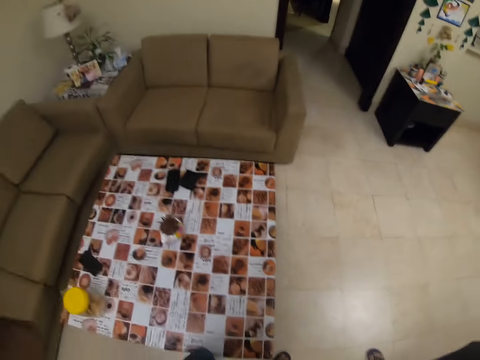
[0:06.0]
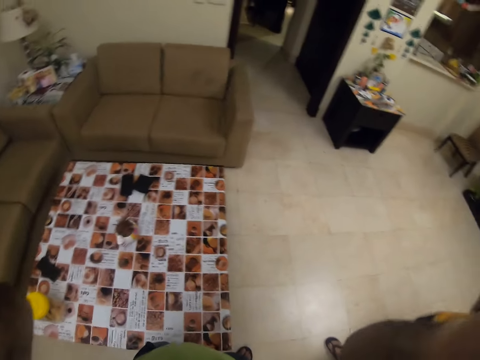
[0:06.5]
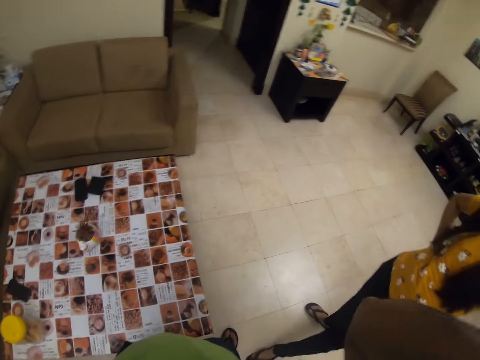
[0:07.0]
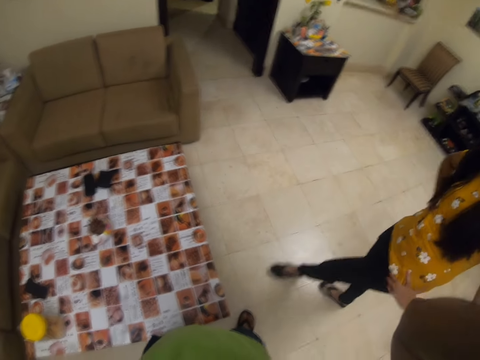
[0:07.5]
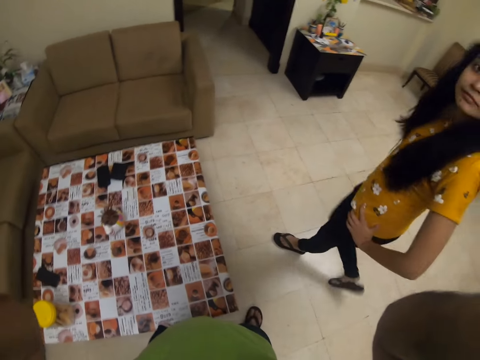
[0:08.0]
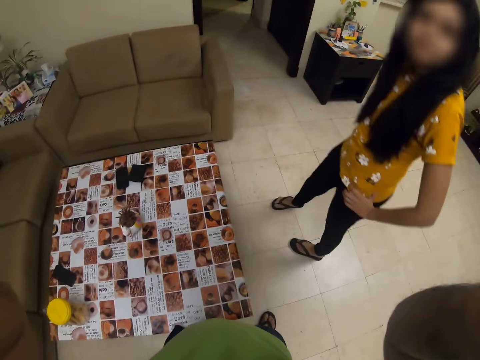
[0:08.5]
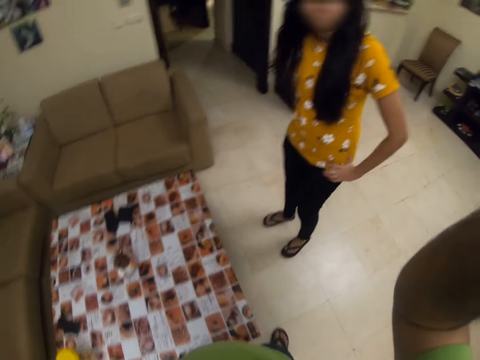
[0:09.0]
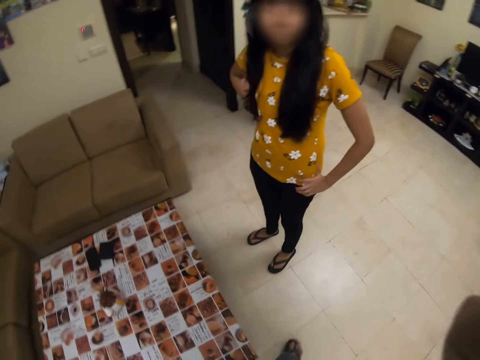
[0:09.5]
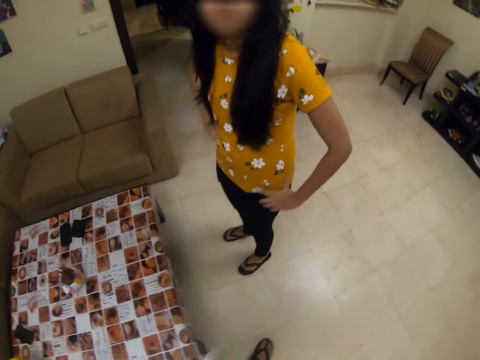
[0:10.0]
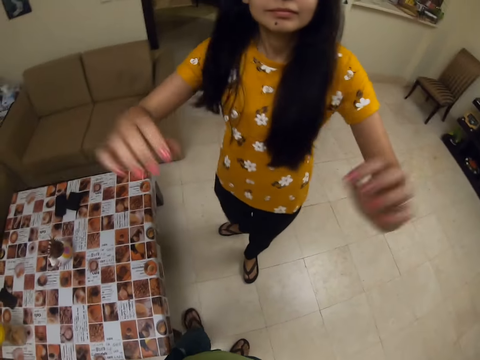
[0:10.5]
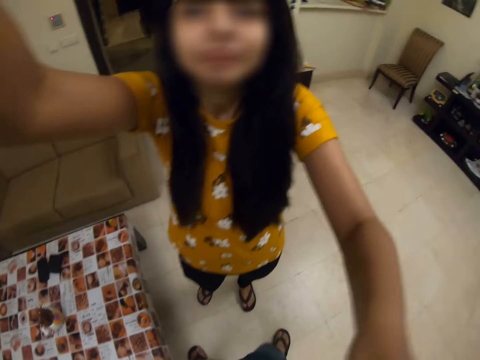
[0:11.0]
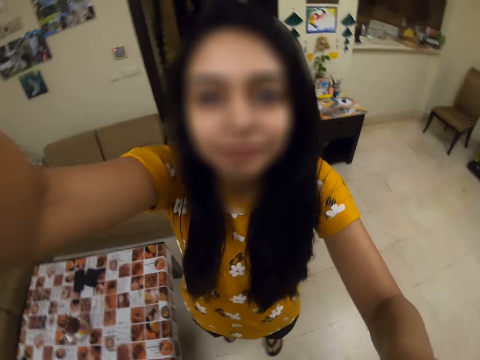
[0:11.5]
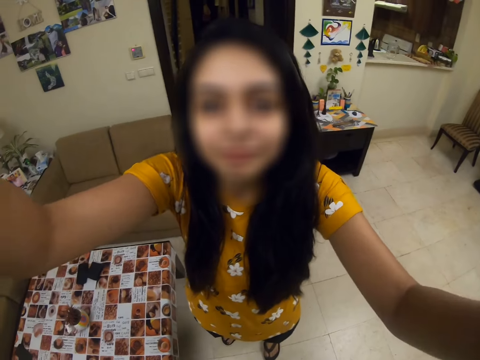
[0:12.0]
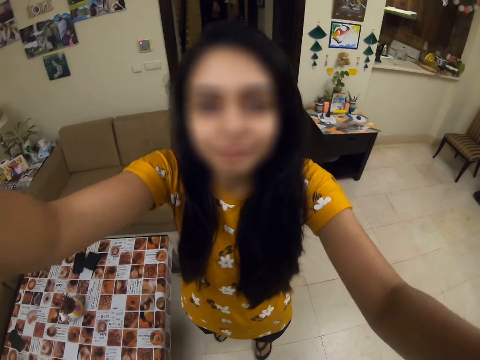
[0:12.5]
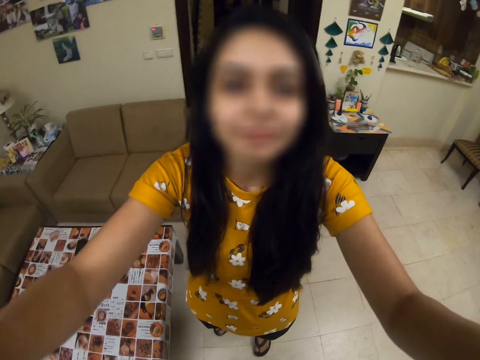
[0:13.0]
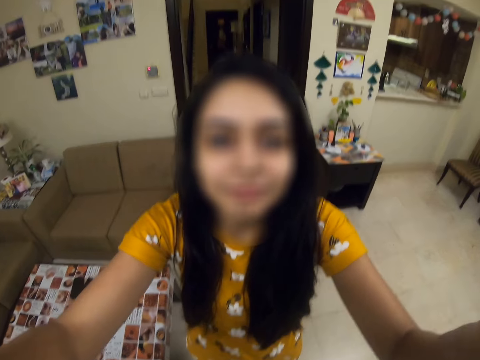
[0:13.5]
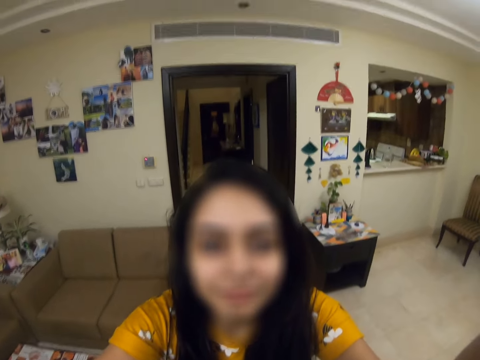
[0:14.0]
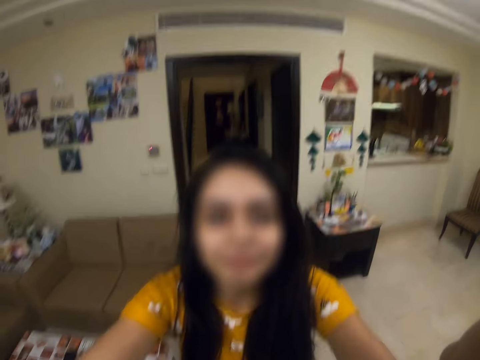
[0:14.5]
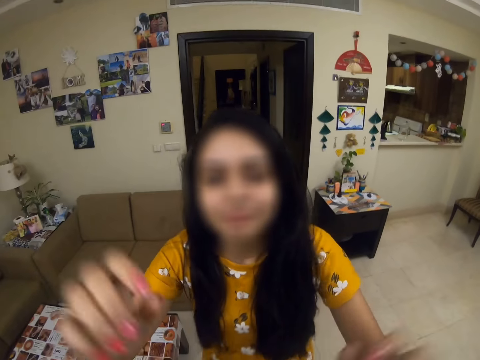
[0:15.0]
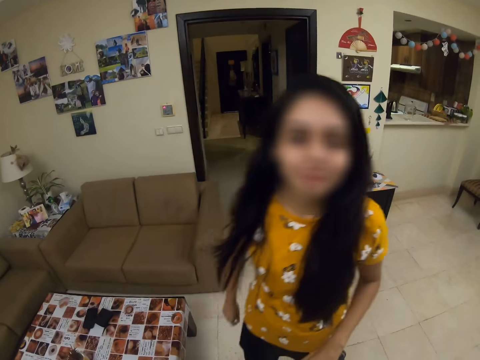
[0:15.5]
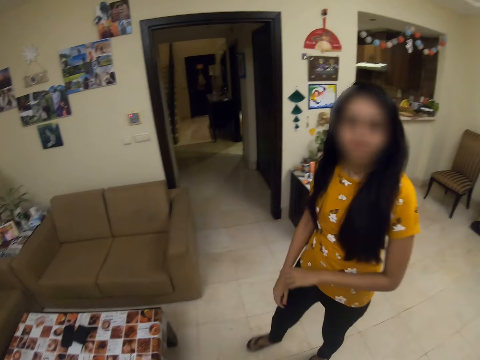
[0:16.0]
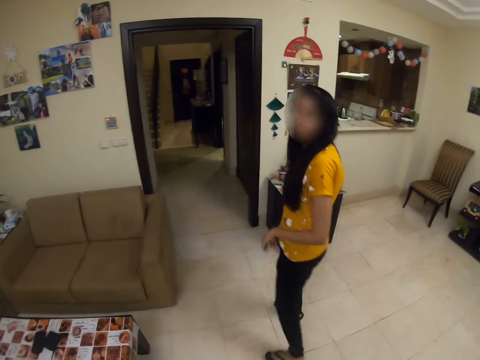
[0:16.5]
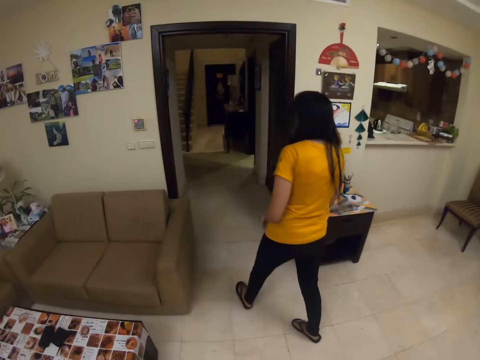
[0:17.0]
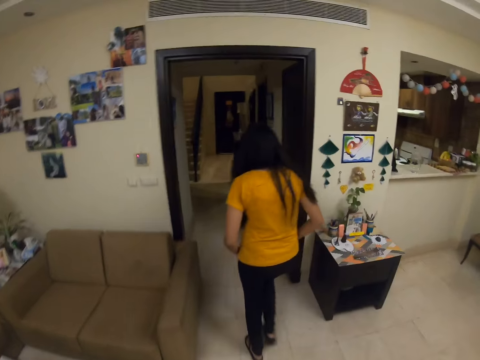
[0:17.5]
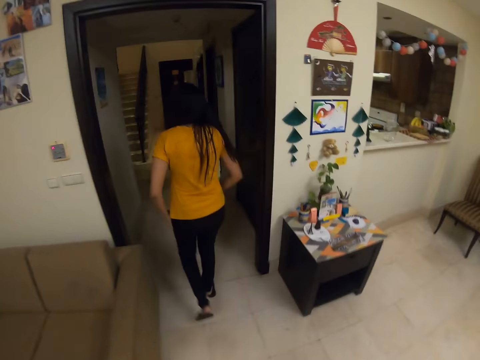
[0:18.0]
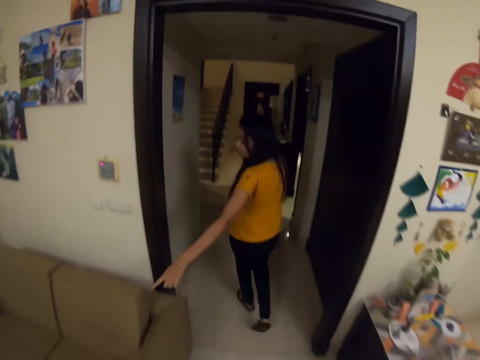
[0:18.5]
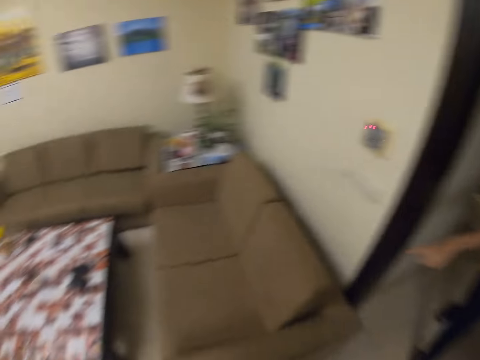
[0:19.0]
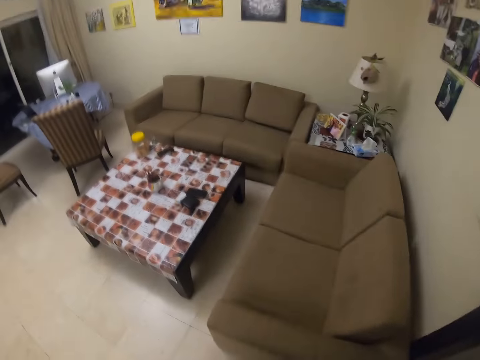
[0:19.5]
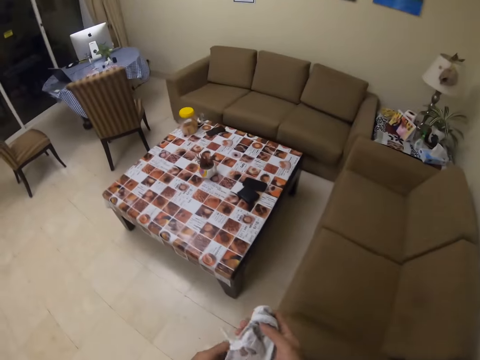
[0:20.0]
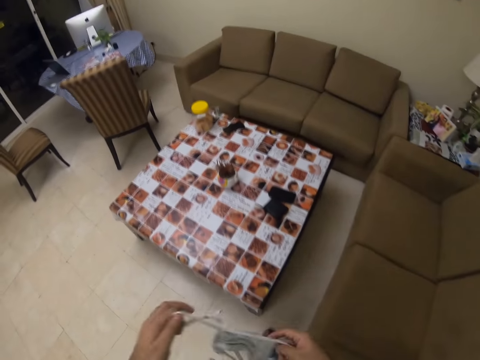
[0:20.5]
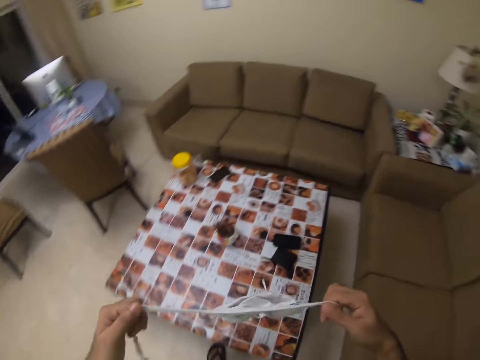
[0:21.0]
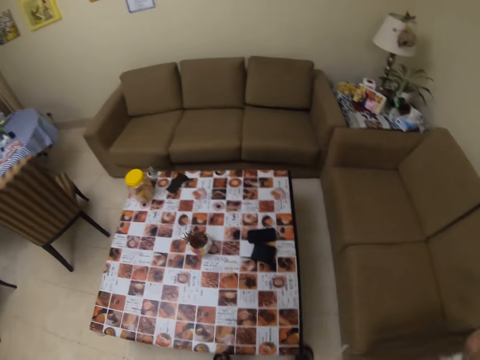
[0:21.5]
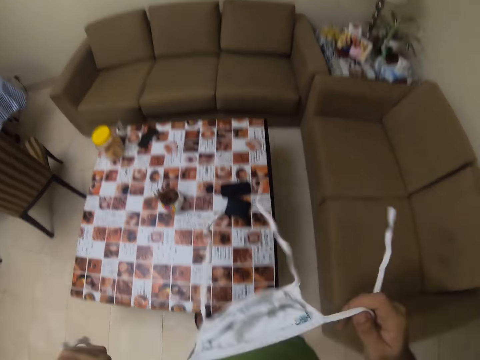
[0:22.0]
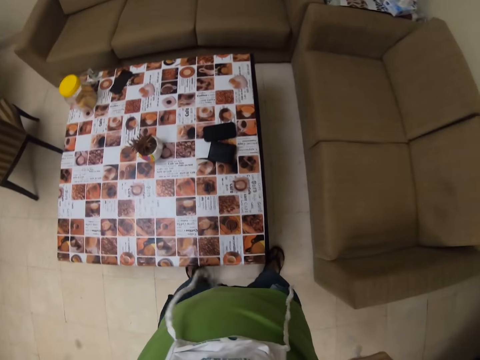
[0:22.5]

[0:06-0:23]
A woman walks on the floor. She looks at the camera wearer on the head camera. The woman adjusts the head camera for the camera wearer. She walks on the floor, looks on the camera wearer's head camera, and points on the couch. The camera wearer holds a mask with his hands. He walks around and stretches the face mask.

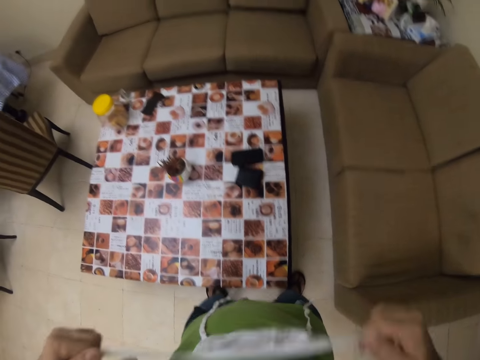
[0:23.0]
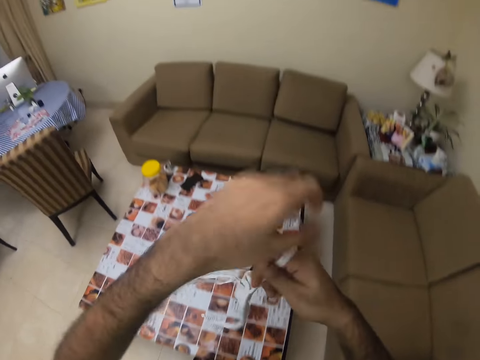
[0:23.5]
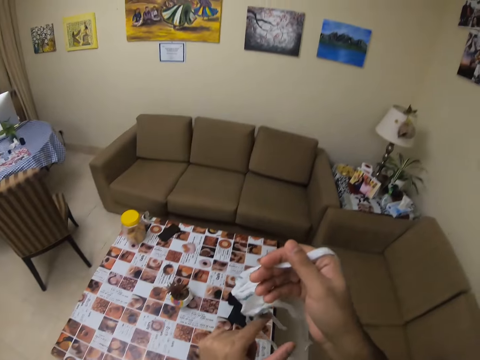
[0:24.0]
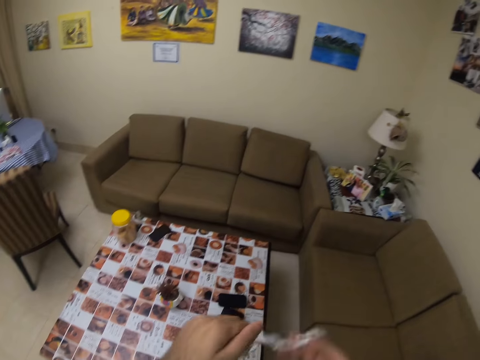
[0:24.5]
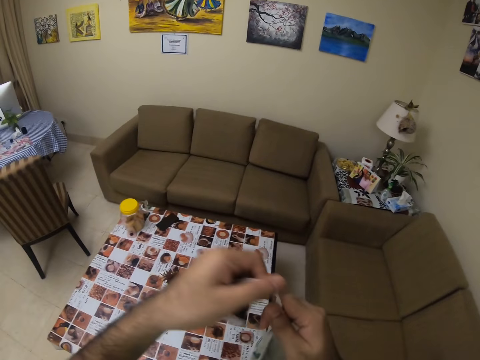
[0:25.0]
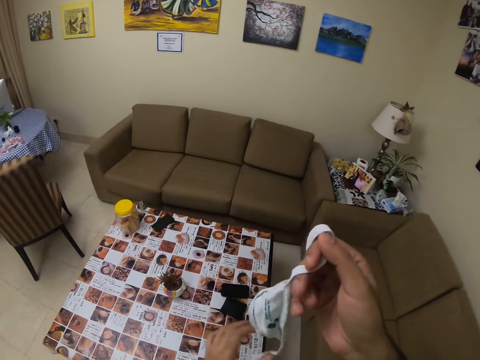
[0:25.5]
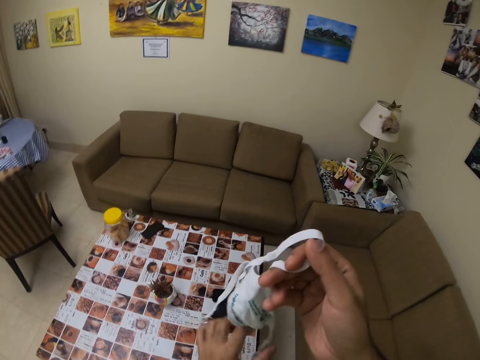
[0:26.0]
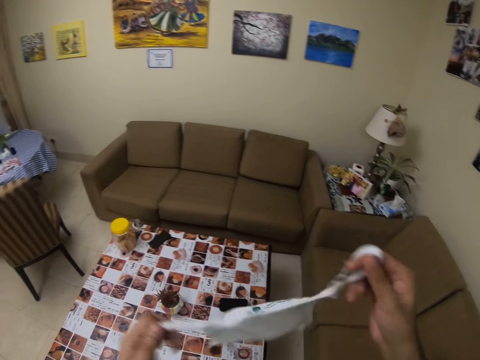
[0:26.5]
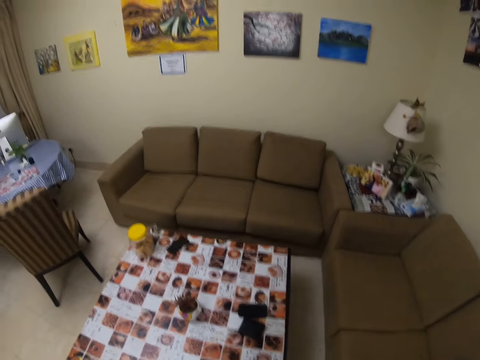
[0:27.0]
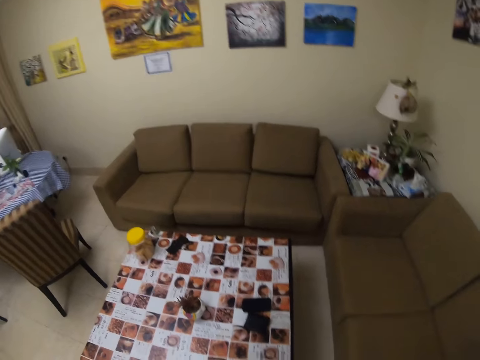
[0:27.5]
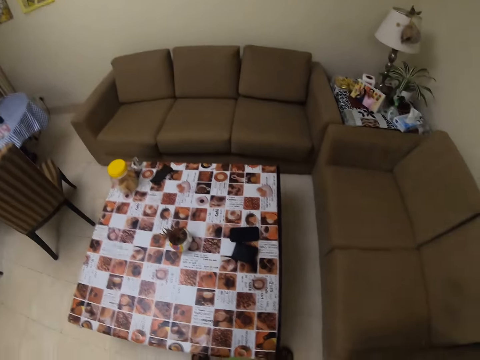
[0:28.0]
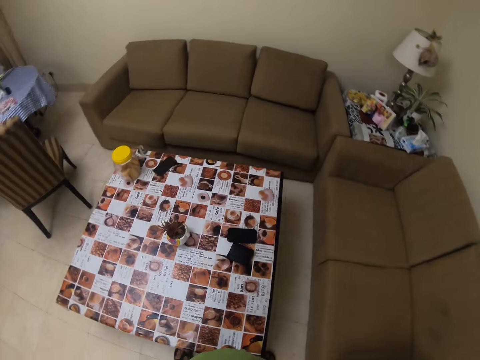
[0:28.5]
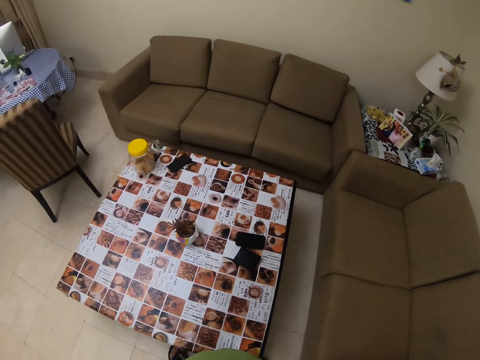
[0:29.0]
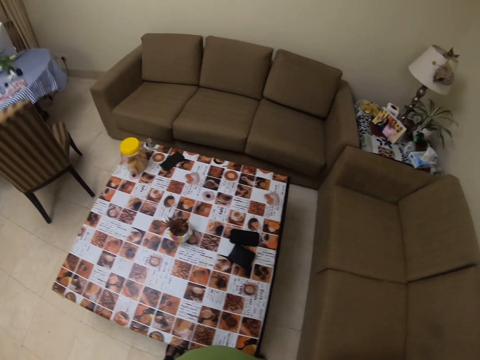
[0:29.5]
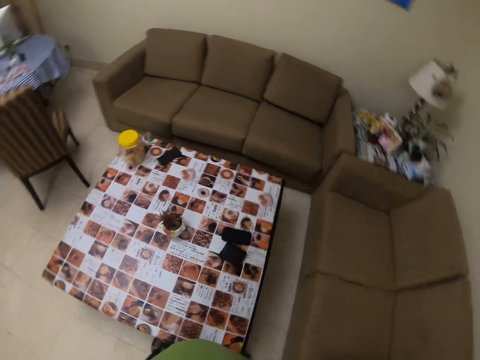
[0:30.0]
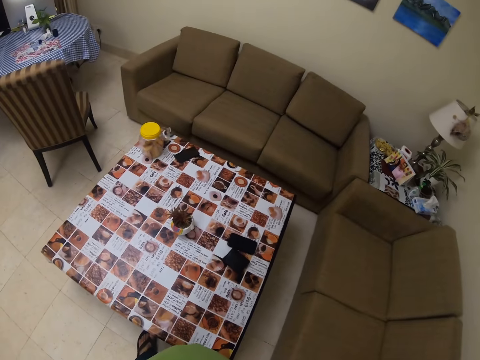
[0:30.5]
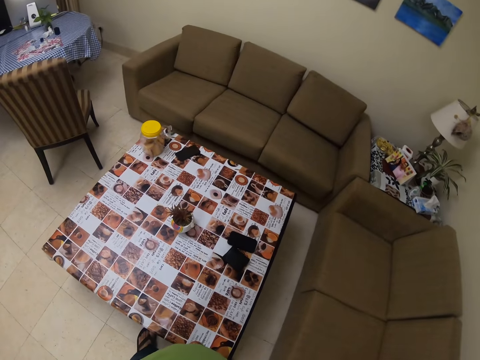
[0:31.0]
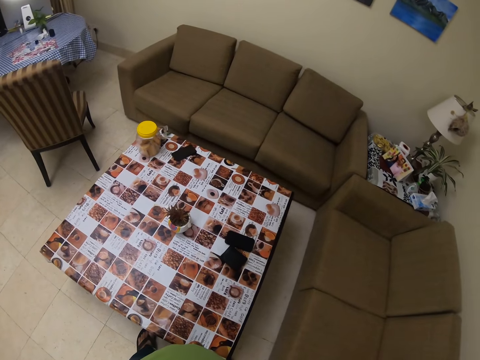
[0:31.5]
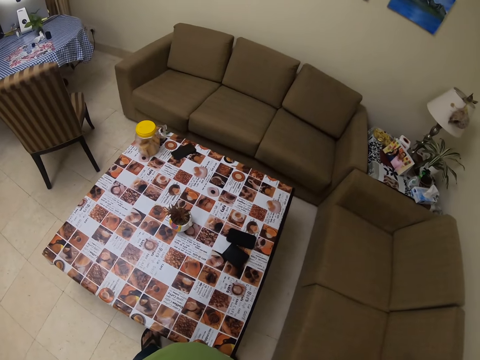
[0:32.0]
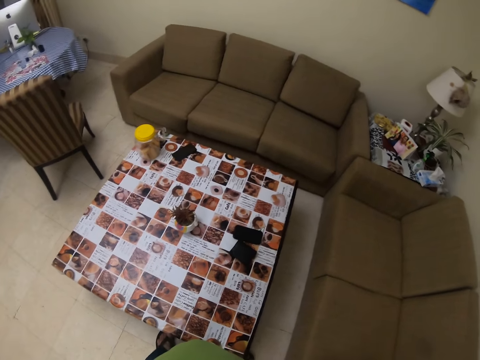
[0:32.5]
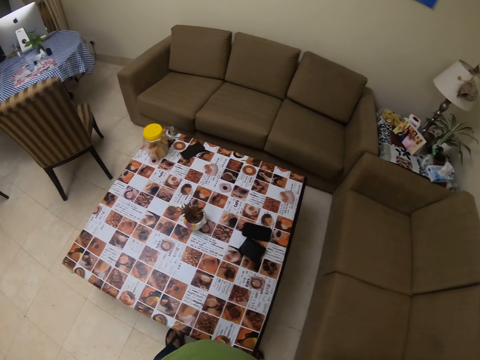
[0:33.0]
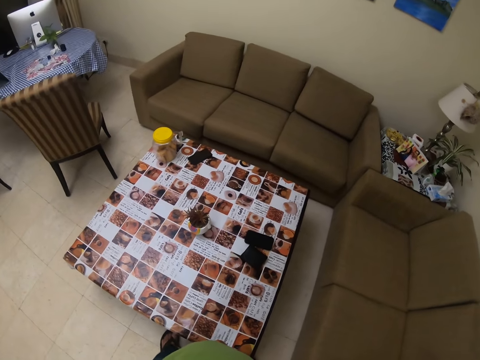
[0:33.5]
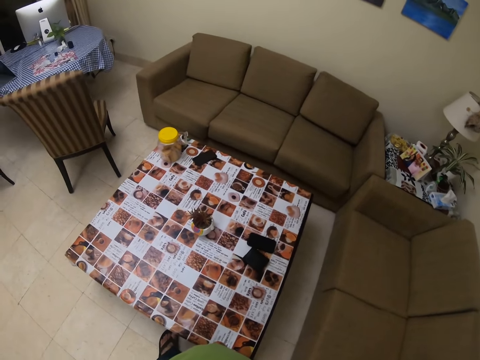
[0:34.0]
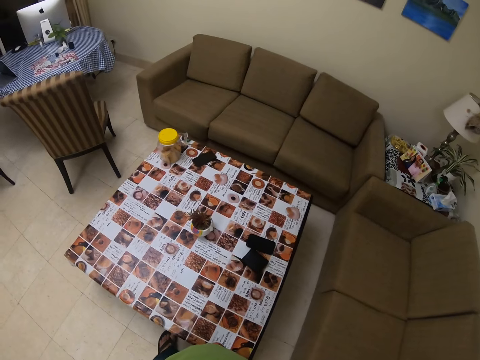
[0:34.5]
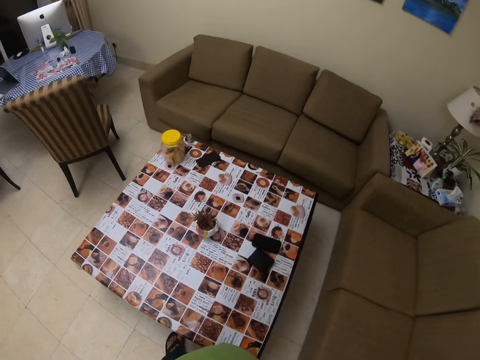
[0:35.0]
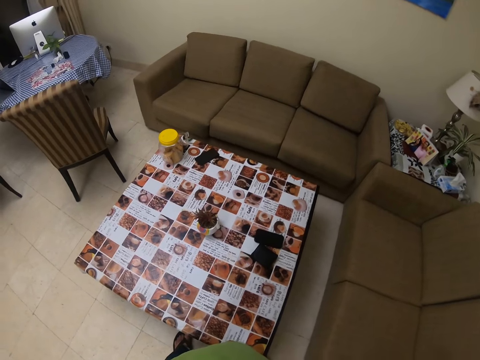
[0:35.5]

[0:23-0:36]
The camera wearer holds the face mask on the chest. They turn the face mask. They stand on the floor. They put the face mask on the face. They look around.
